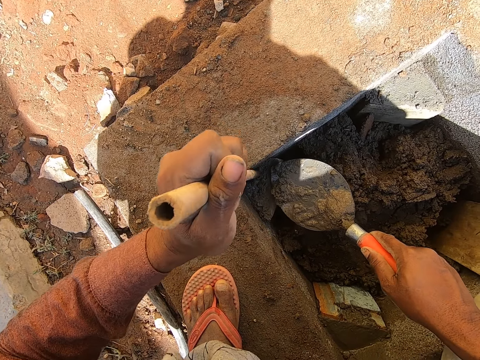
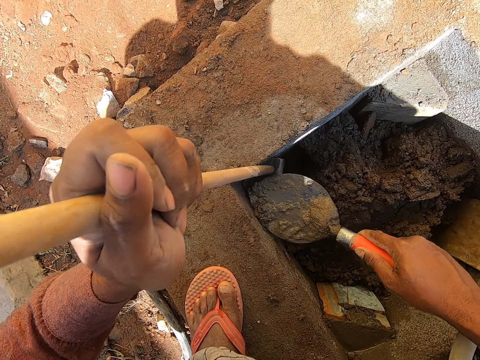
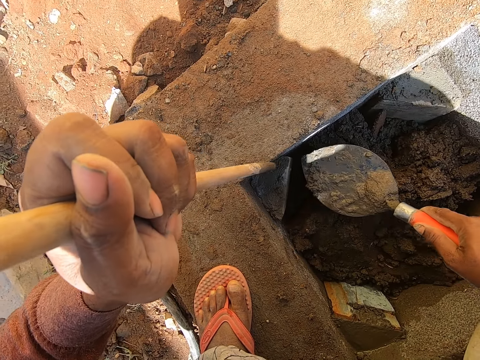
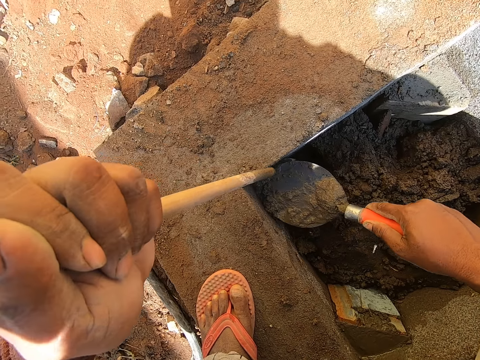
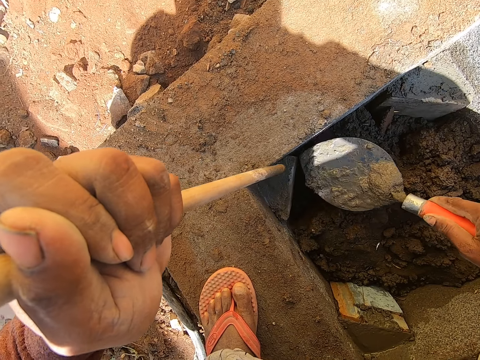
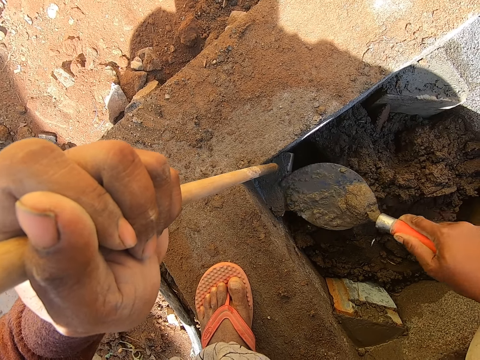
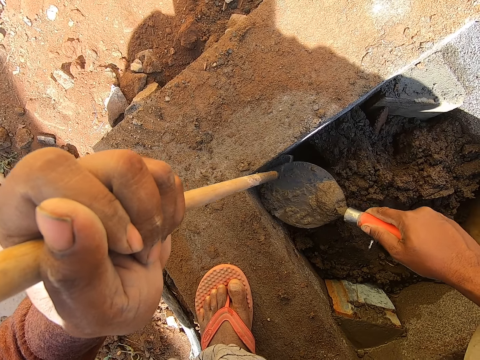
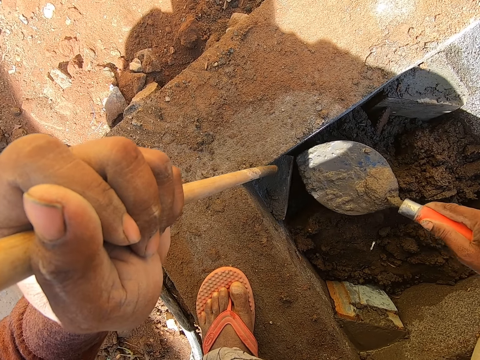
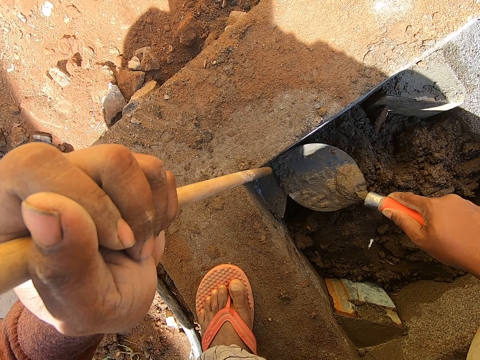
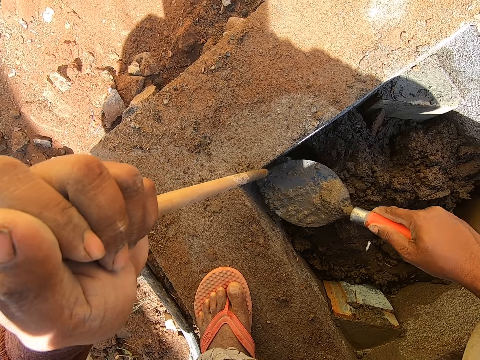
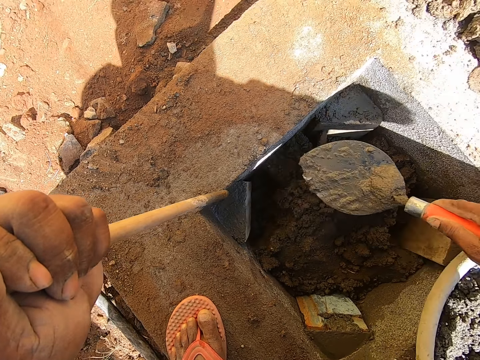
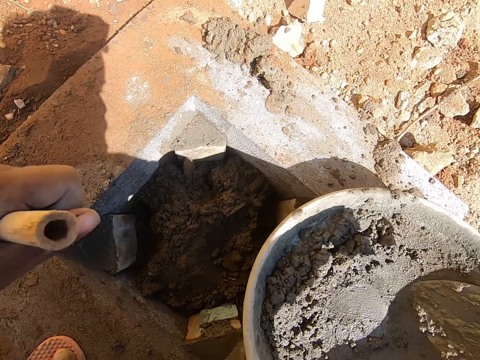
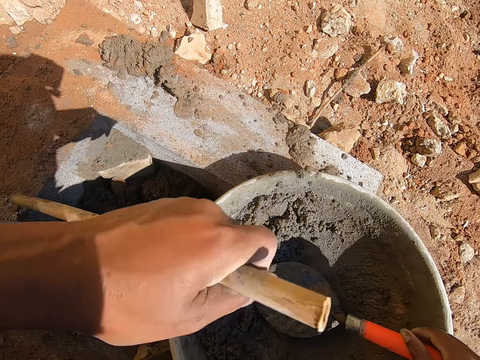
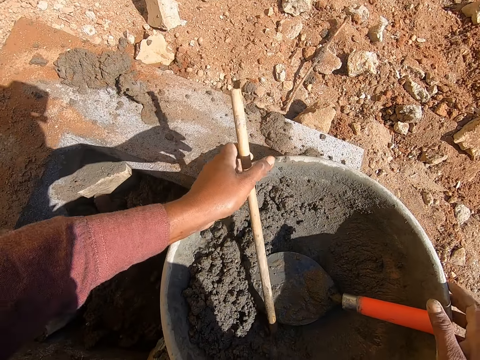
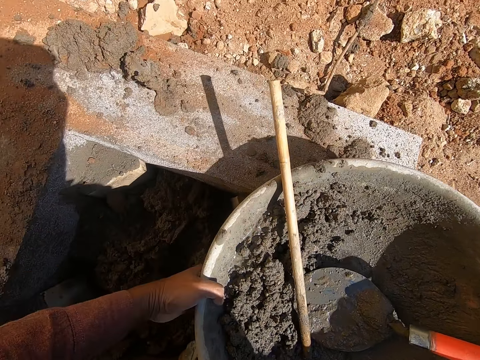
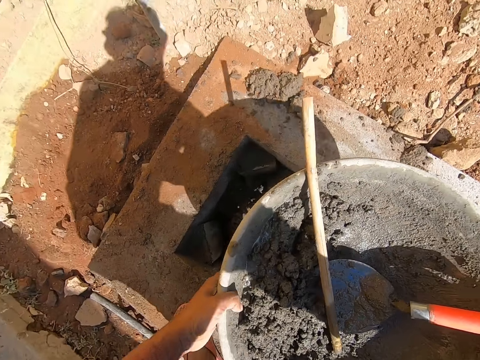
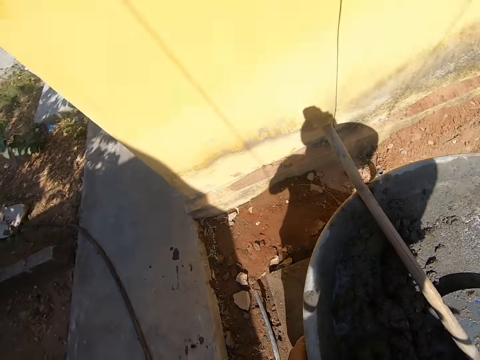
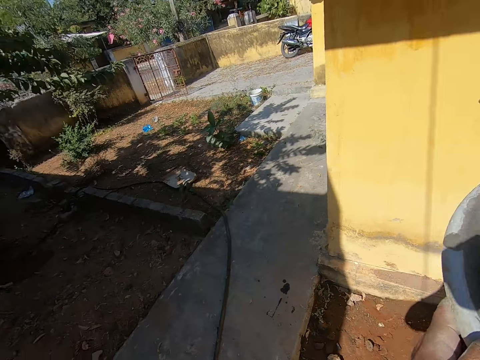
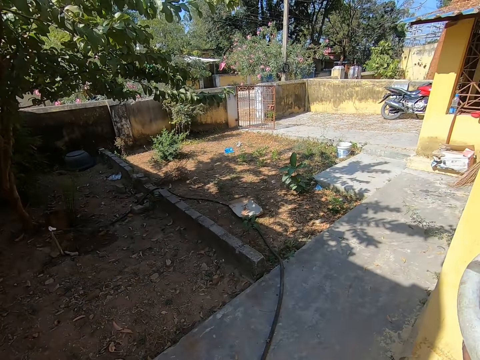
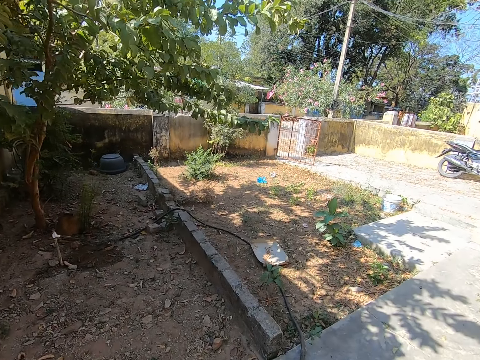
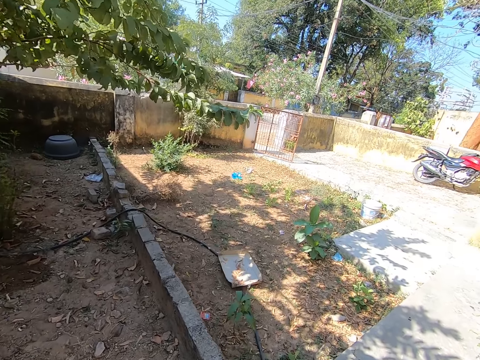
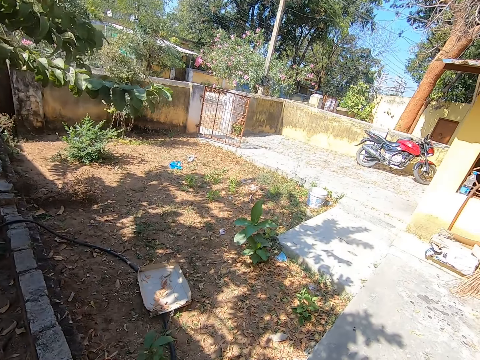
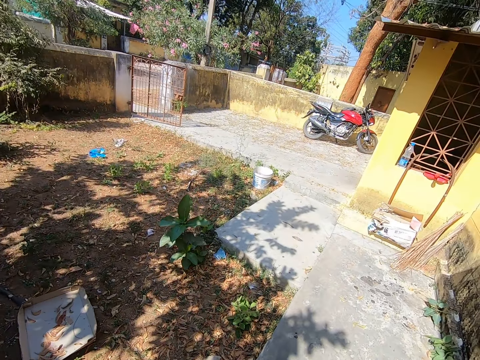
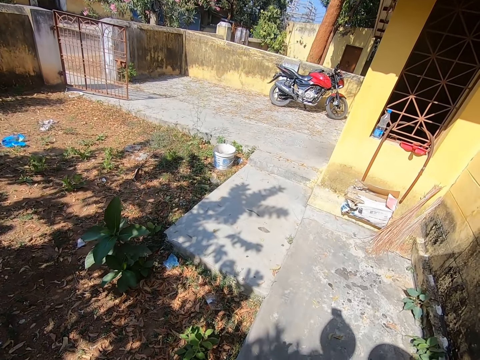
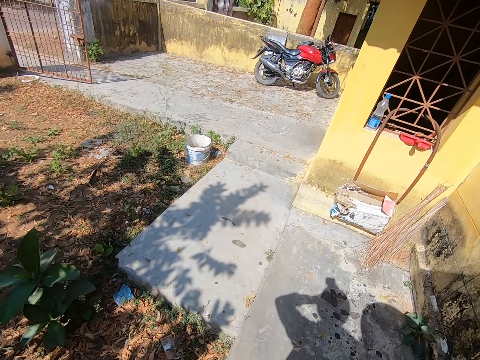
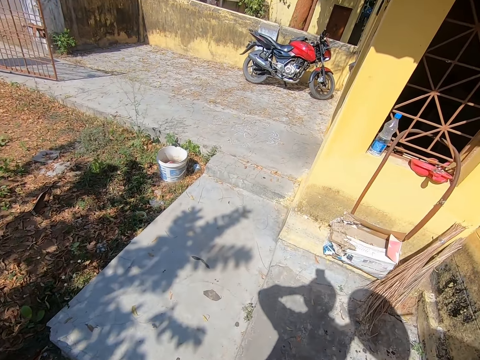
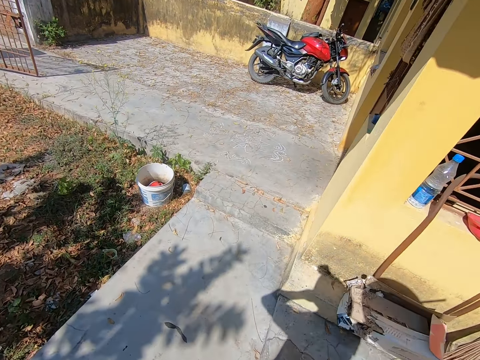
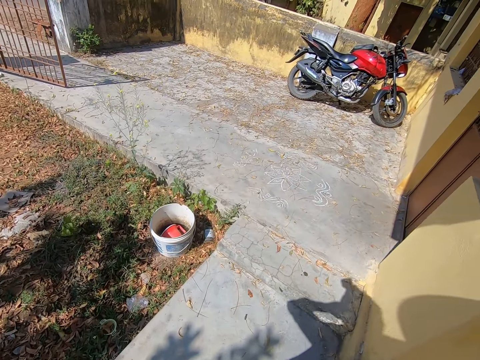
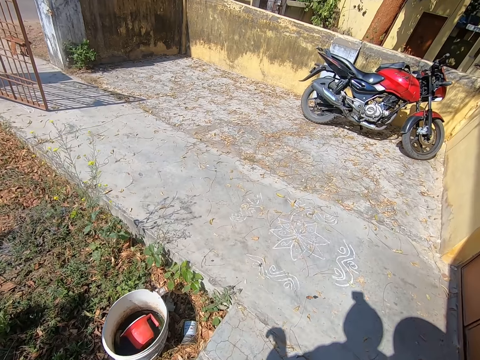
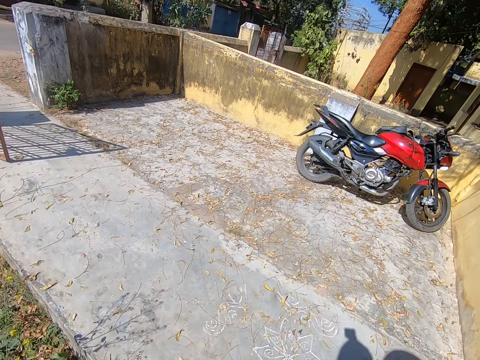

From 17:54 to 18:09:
The camera wearer pushes the cement with the stick. They spread the cement. They put the trowel in the mortar tray. They put the stick in the mortar tray. They pick up the mortar tray. They stand up. They walk around the compound.

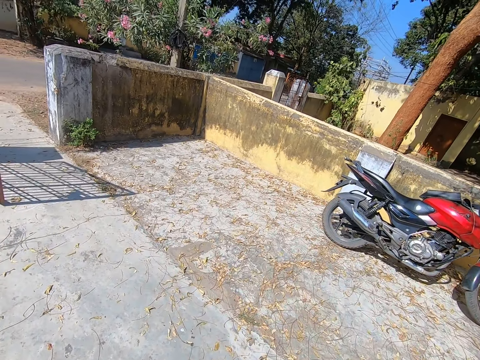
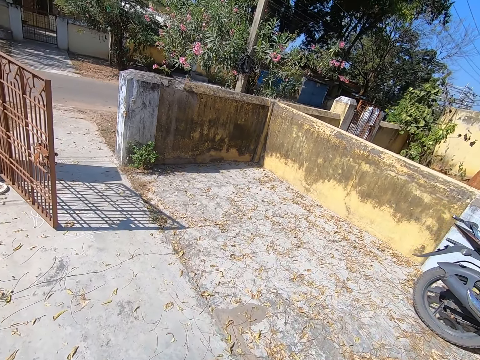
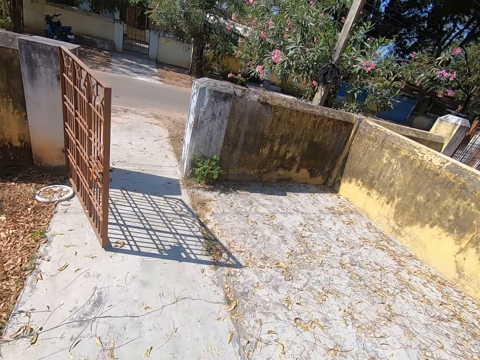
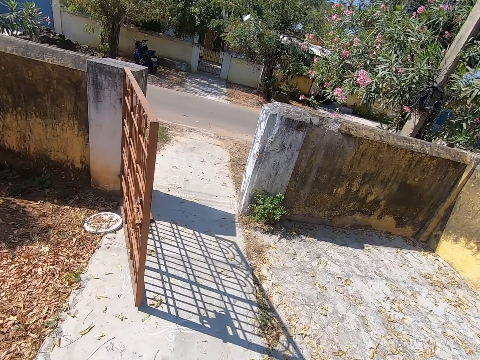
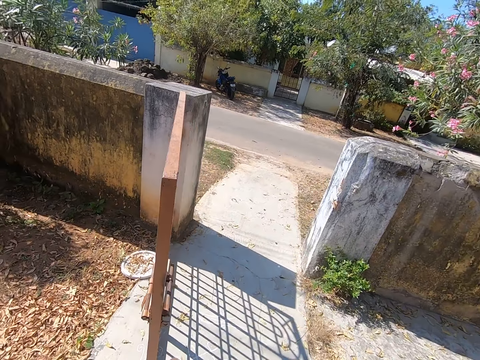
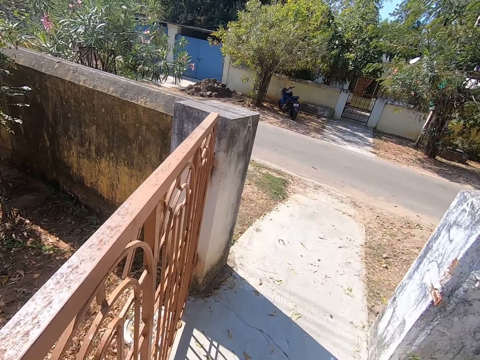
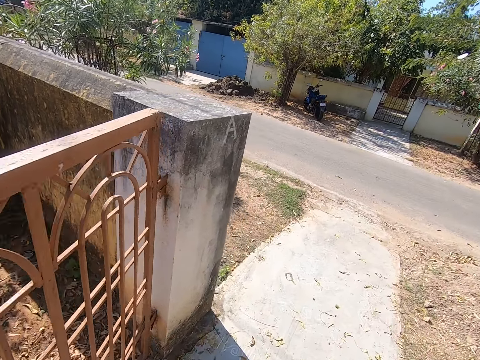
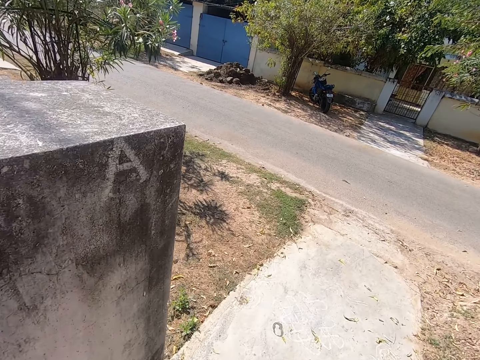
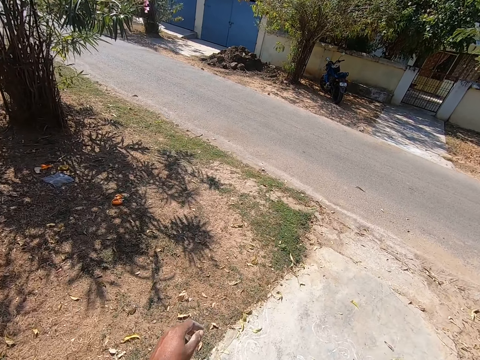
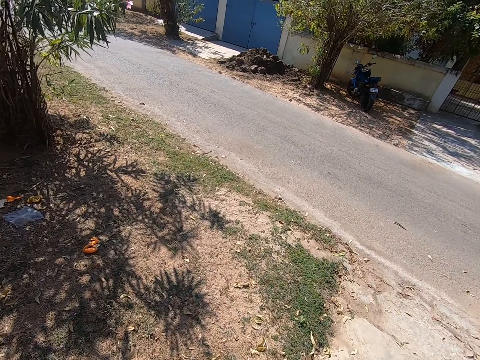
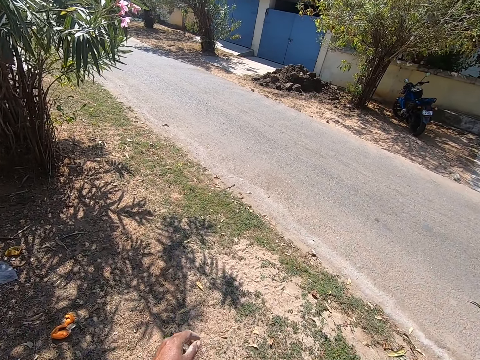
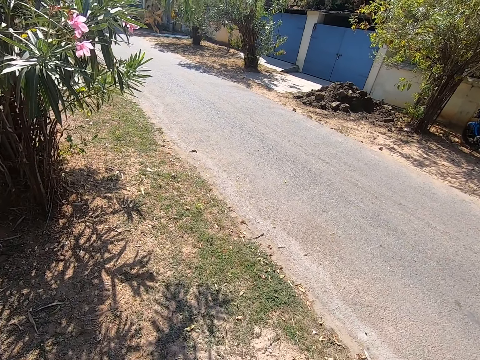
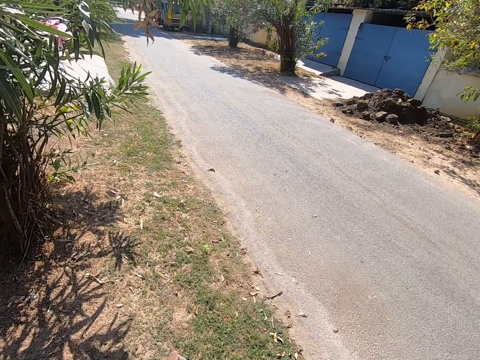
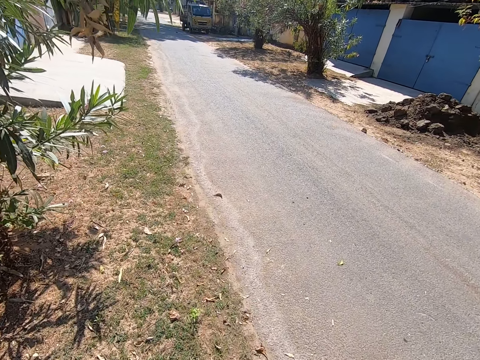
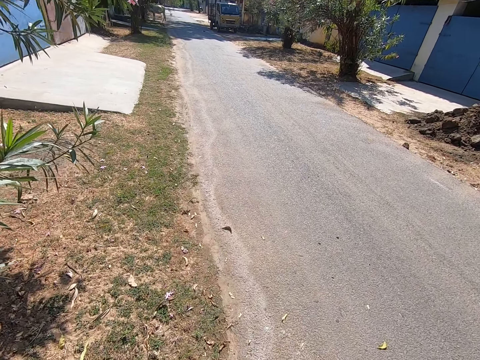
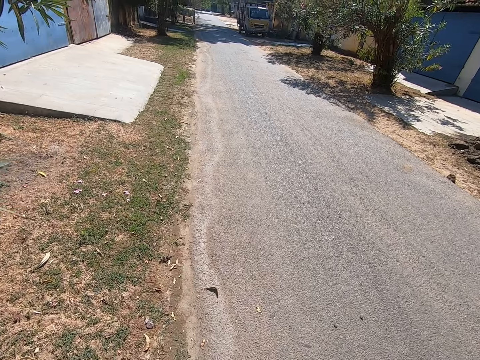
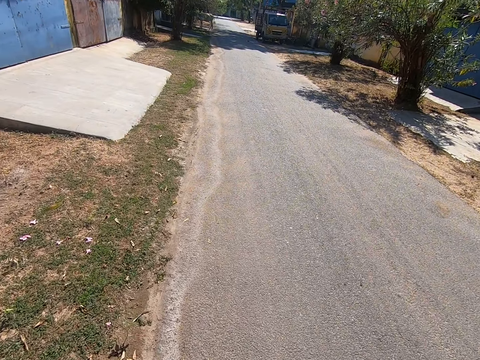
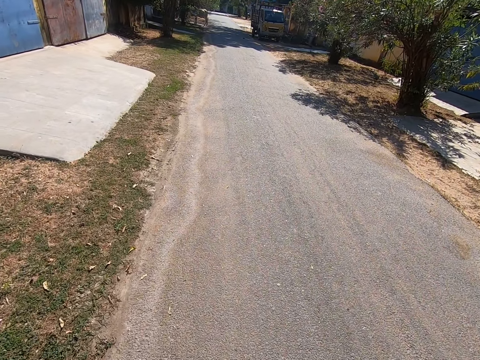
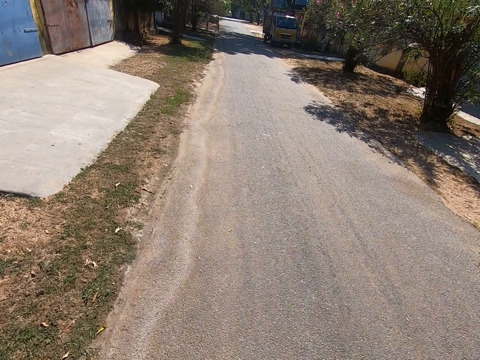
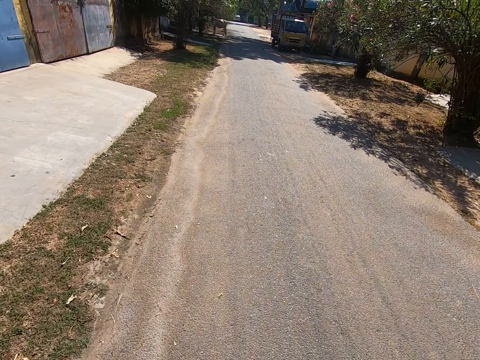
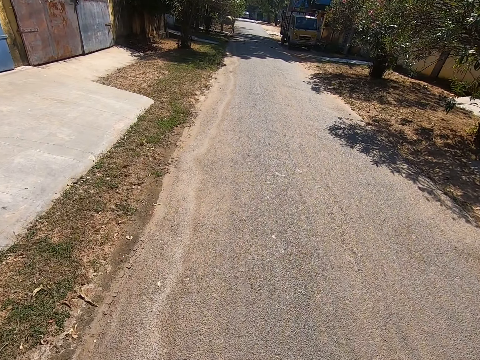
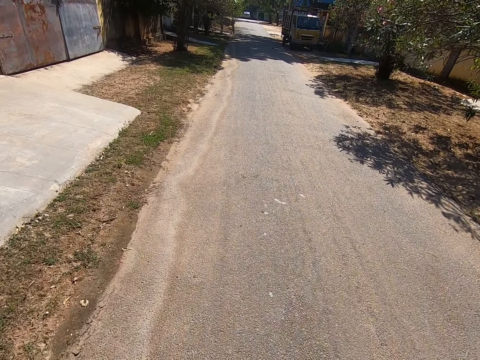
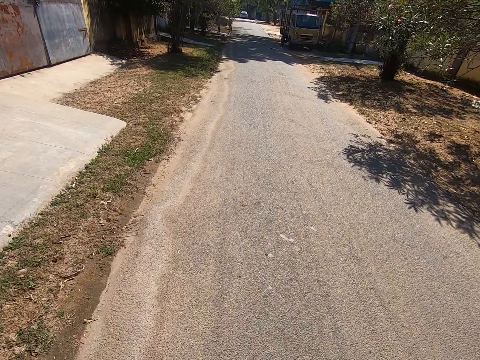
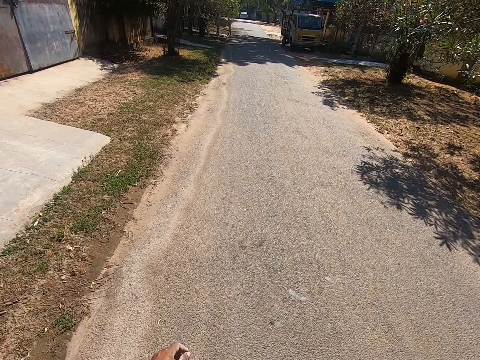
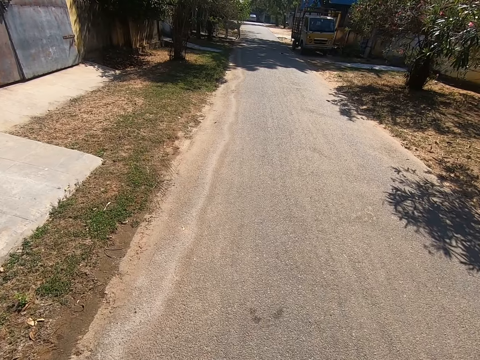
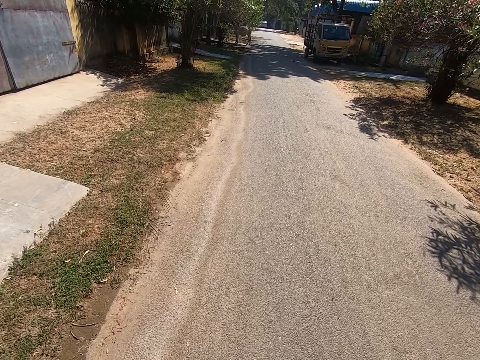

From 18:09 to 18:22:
The camera wearer walks on a tarmac road.
